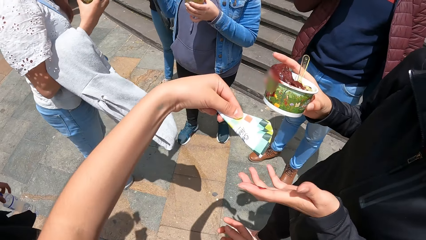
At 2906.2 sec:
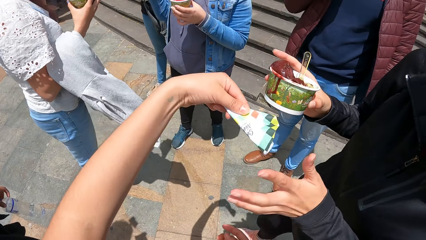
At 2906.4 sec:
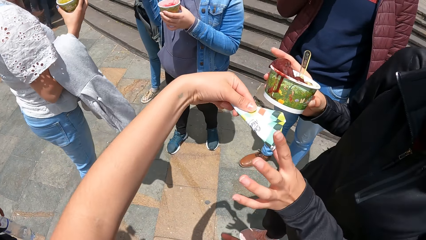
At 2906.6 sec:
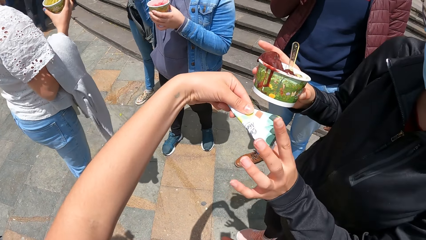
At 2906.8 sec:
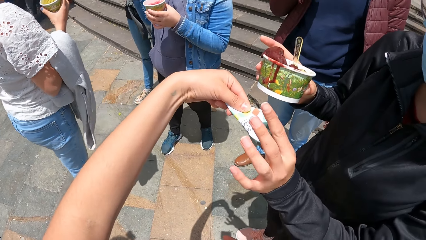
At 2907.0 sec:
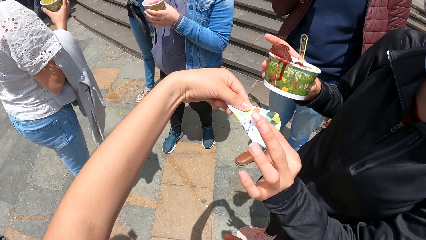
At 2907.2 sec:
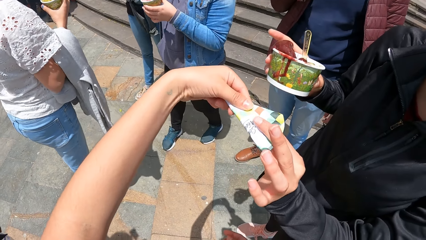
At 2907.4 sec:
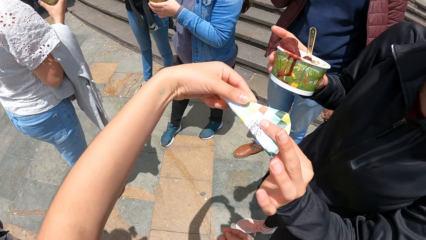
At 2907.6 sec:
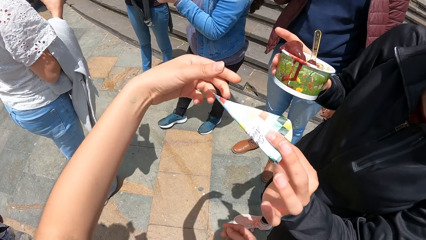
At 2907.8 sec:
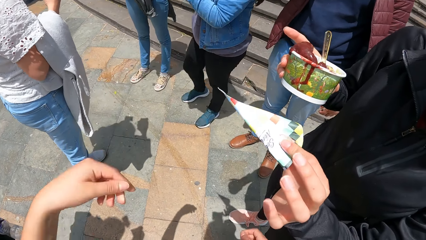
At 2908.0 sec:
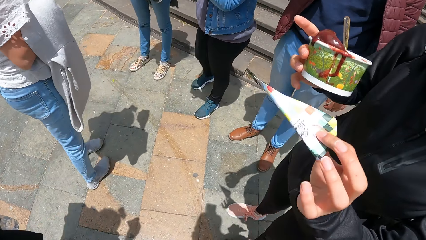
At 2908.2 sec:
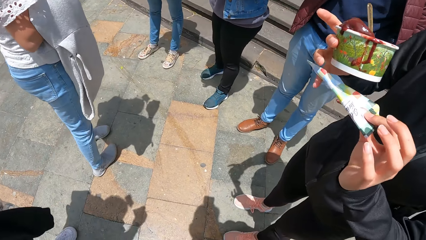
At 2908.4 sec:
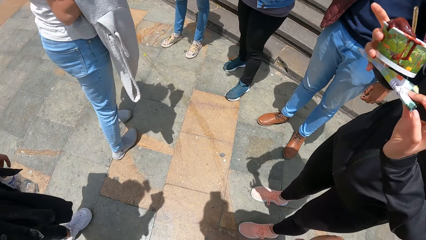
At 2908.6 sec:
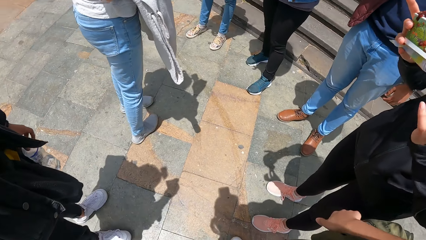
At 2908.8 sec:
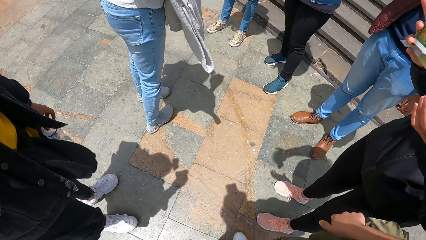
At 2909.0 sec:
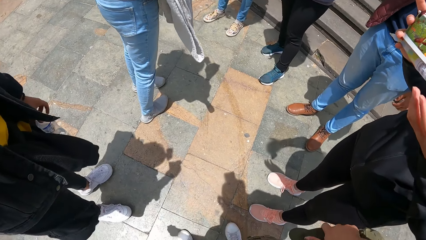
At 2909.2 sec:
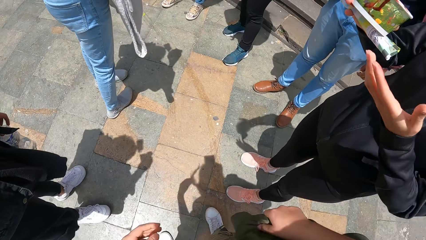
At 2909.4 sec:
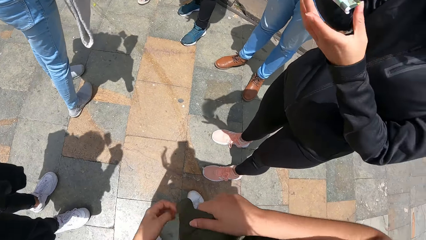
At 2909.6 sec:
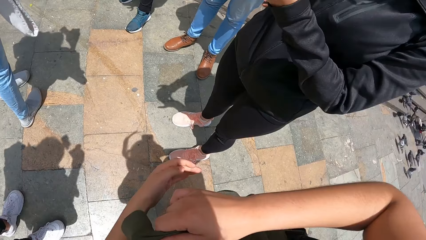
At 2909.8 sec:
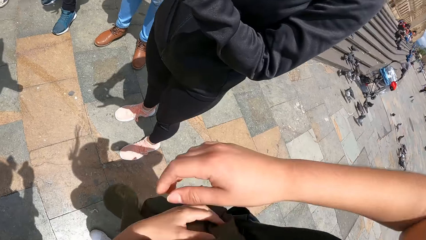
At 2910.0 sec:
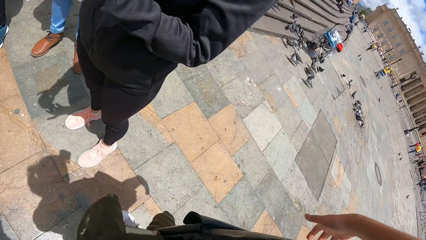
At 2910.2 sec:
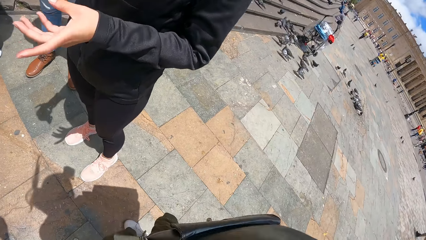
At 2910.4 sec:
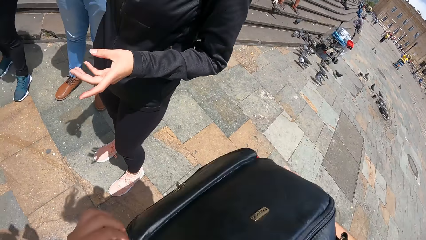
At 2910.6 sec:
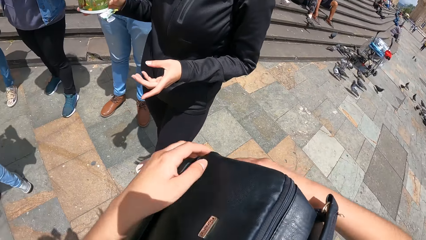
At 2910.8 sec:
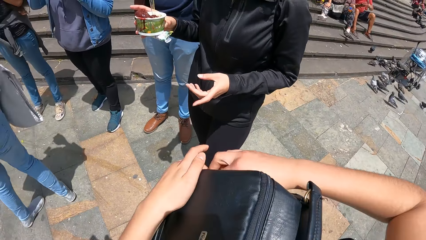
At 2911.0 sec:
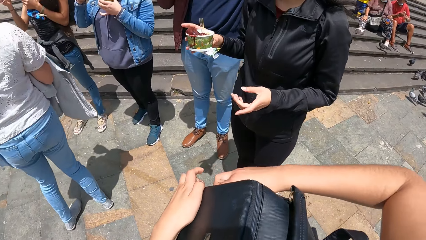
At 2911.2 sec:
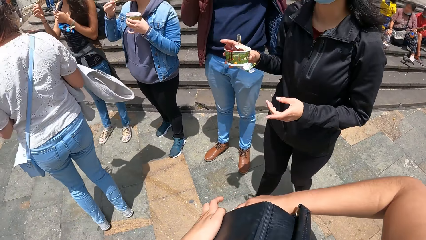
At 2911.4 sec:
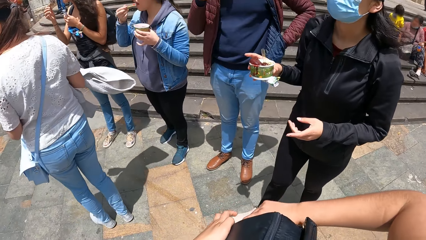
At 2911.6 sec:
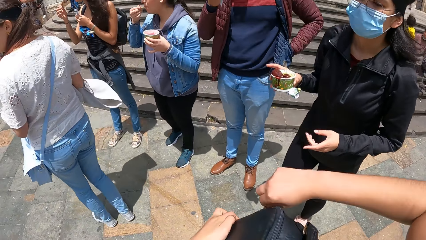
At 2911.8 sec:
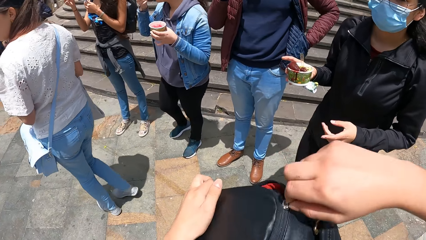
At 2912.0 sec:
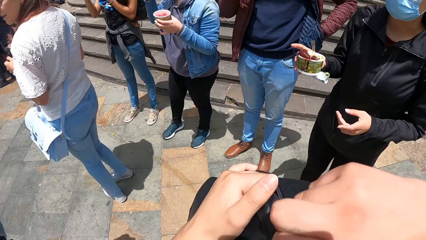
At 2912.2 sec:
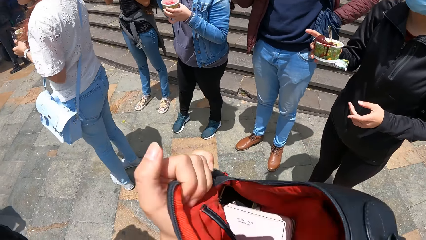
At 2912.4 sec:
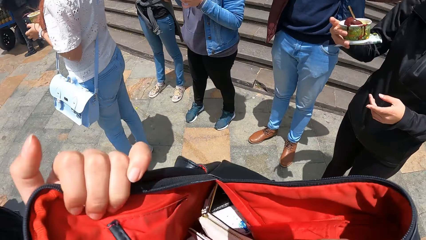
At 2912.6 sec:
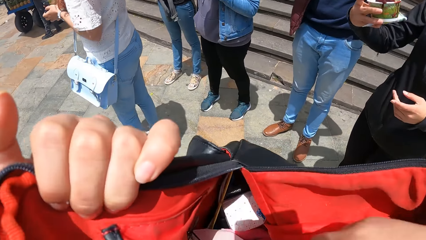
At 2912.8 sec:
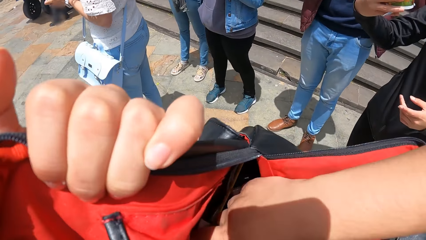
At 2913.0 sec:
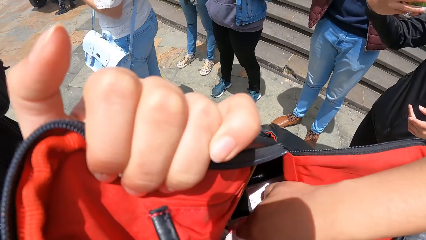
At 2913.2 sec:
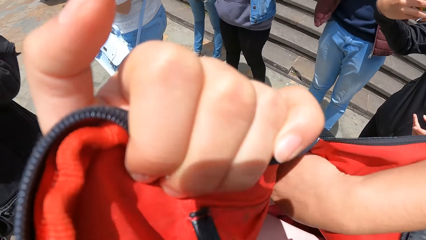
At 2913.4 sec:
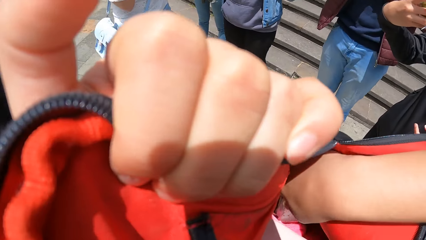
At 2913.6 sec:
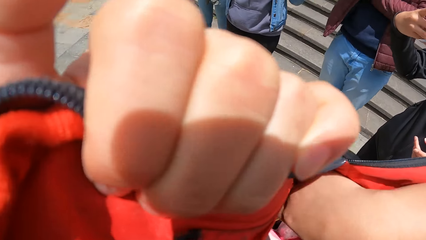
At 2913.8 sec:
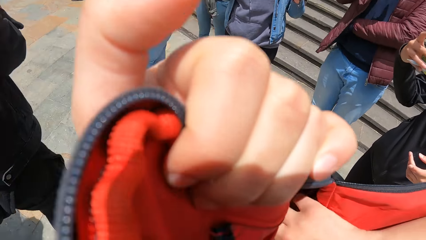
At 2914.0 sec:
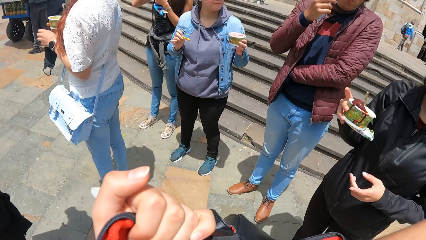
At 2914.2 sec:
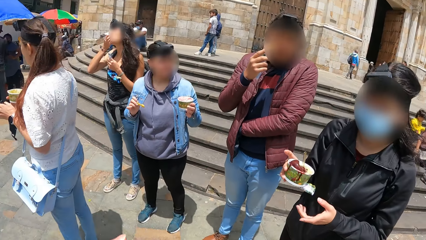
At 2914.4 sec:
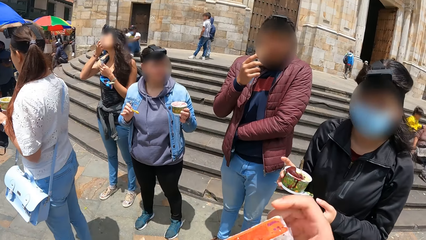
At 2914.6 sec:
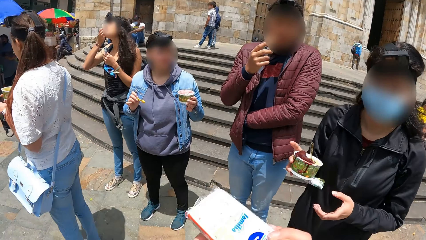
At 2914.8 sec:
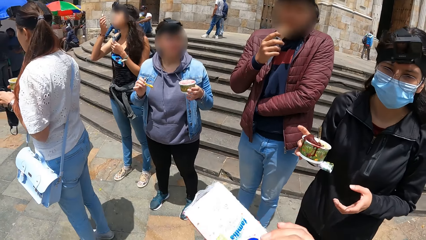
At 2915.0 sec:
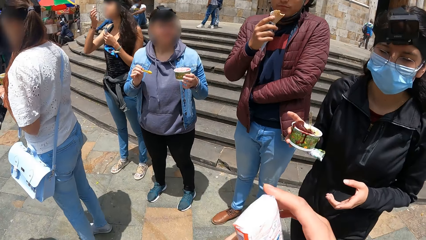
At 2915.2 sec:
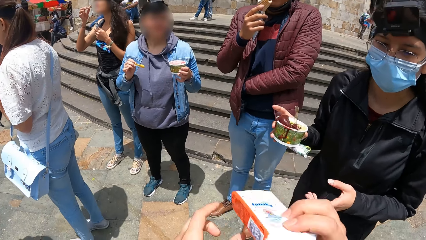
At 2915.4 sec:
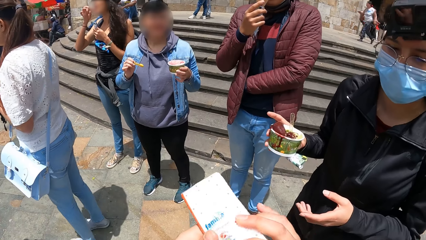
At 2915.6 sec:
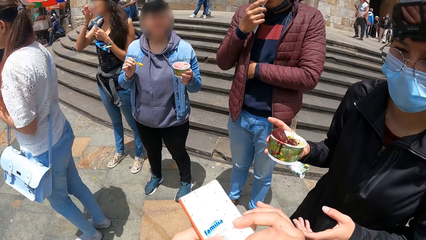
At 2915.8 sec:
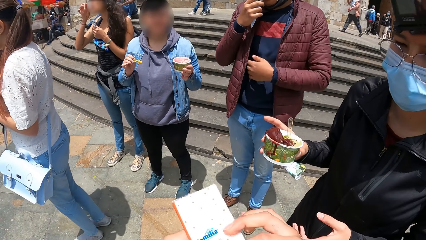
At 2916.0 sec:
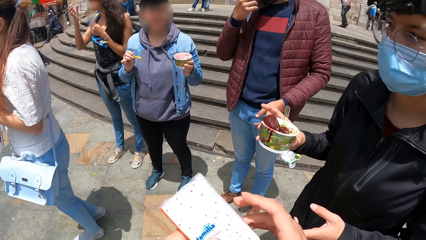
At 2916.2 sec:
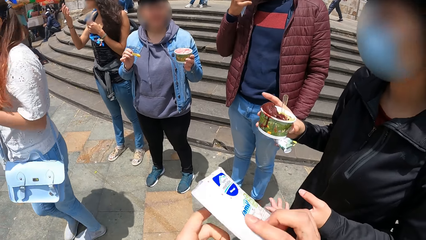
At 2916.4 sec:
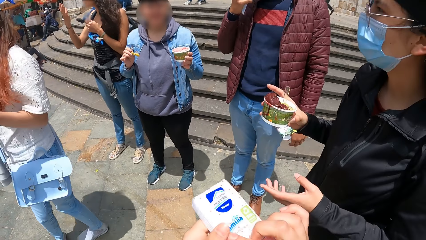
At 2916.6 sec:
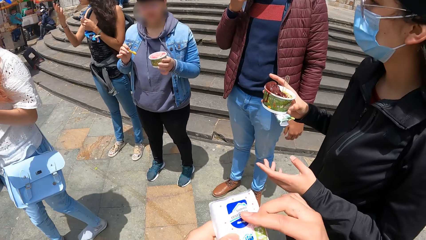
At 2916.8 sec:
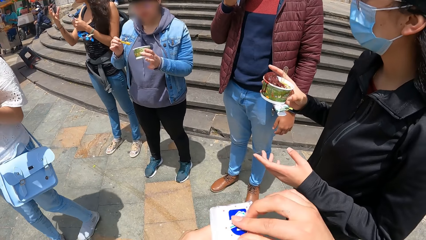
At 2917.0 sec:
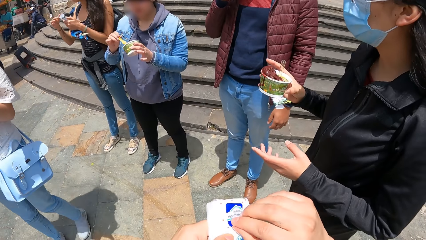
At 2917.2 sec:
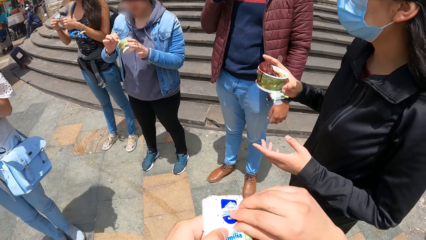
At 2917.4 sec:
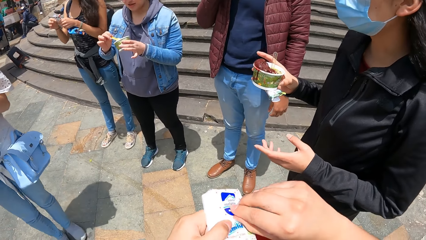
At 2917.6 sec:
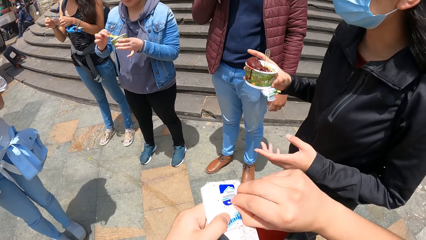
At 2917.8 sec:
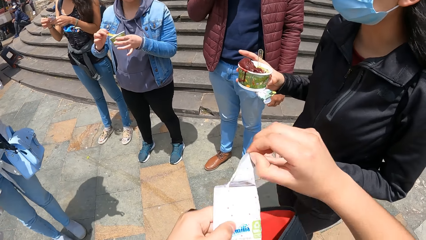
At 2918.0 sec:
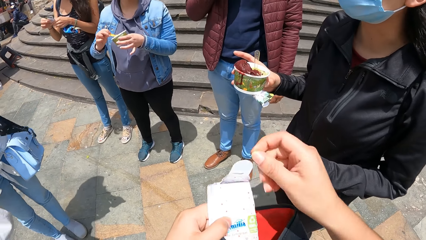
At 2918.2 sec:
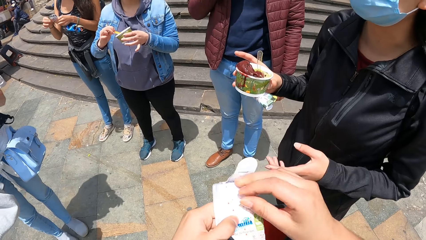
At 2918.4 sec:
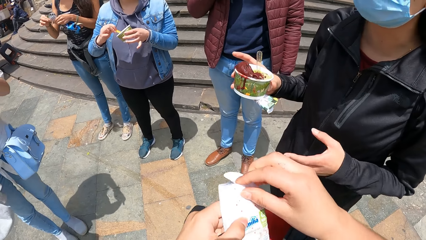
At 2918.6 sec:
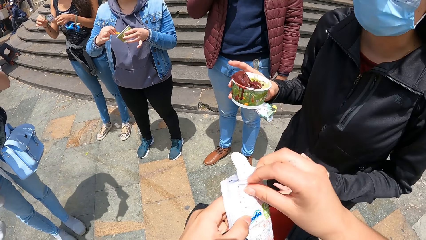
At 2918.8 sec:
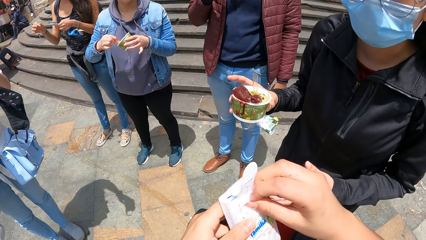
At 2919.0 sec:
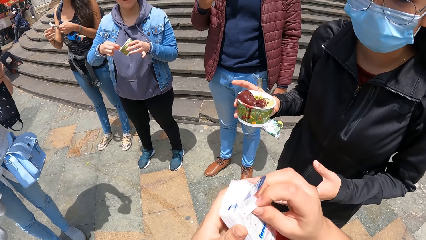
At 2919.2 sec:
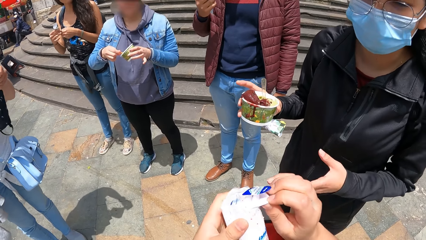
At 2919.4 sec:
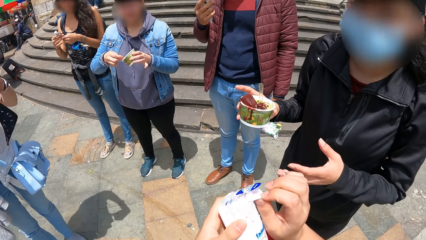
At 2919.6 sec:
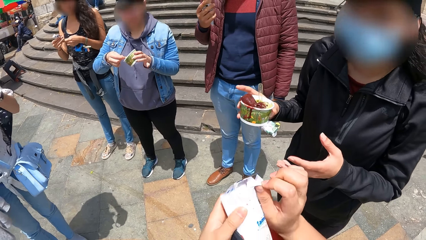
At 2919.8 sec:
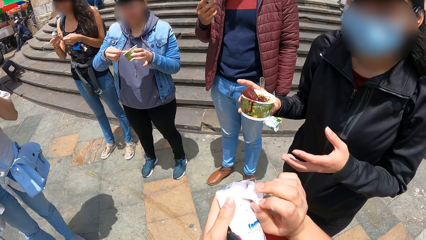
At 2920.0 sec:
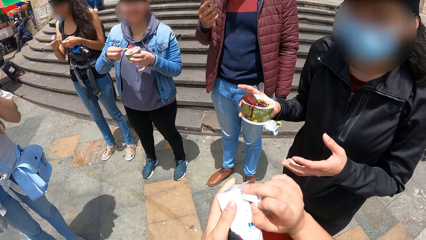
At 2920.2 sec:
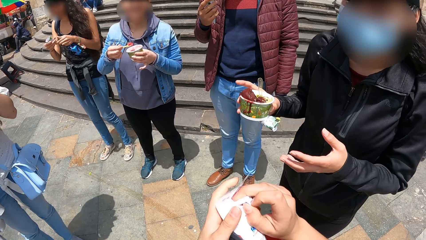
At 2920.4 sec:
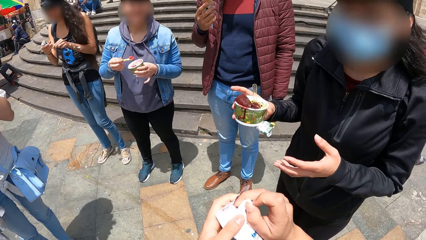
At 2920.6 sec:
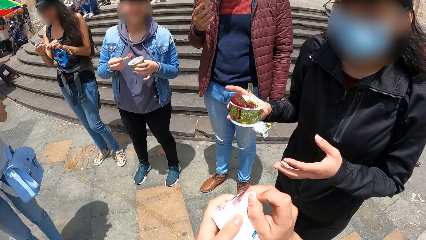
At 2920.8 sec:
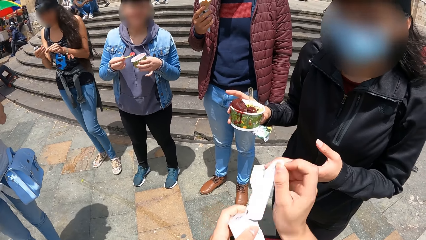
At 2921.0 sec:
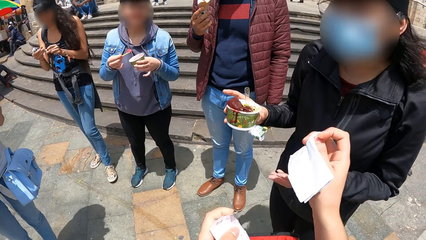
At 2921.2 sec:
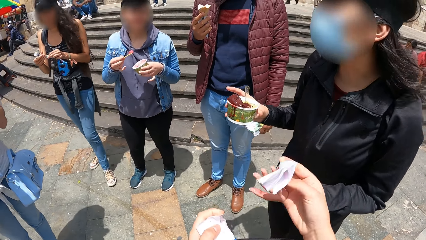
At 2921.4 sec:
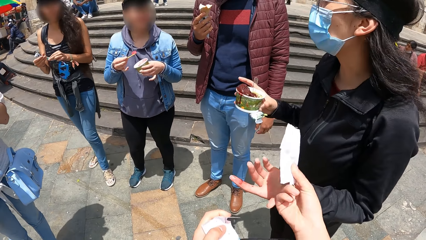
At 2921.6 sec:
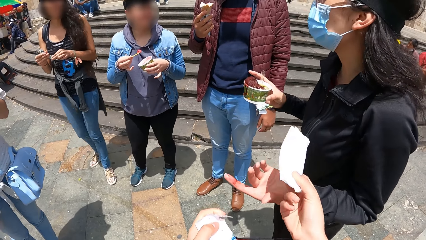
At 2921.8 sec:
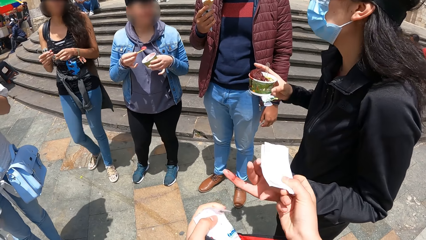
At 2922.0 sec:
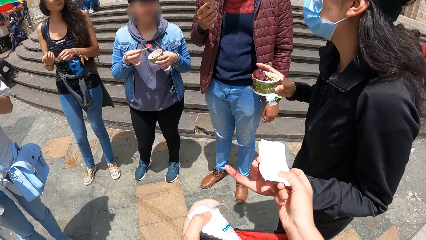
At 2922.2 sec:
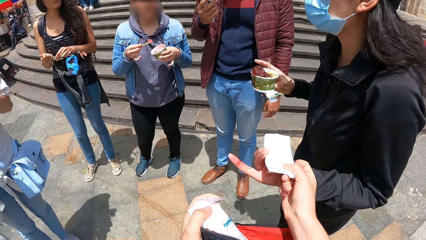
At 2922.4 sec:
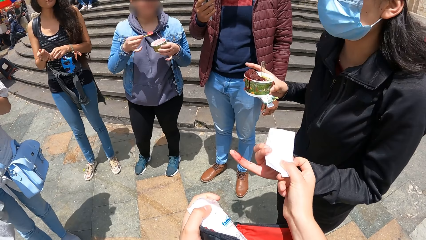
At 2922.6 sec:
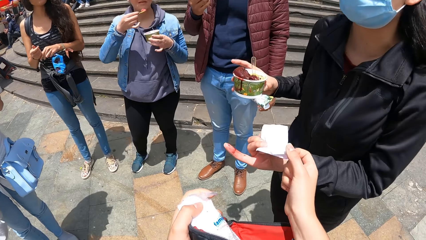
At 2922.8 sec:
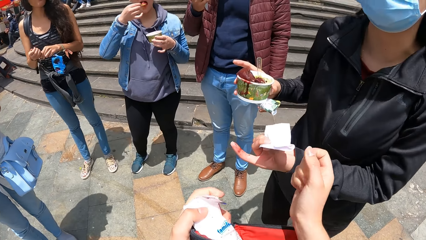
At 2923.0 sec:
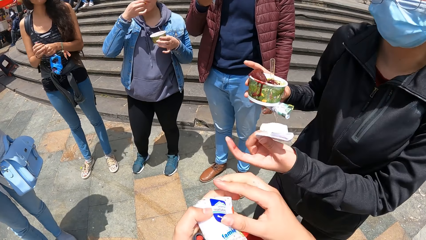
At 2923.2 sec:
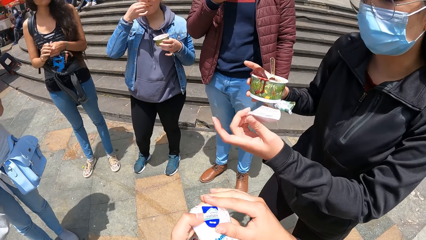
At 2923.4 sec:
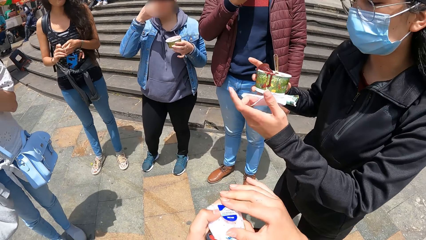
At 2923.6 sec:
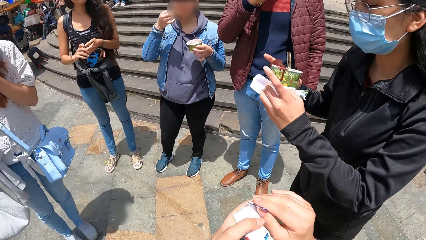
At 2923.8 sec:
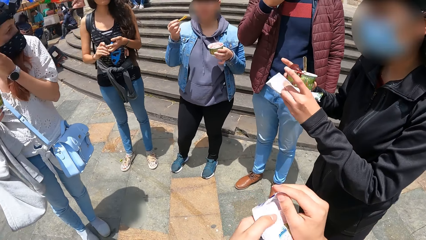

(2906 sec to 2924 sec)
The camera wearer holds a serviette. She gives a paper in her left hand to a woman. The woman holds a serviette. The woman passes the paper from her left hand to her right hand. The camera wearer moves a hand. She adjusts her bag with her hands and pulls the bag to the front. She opens the zip of her bag with her right hand. She inserts her right hand into the bag. She searches in the bag. She picks up a pack of serviettes from the bag with her right hand. She adjusts the pack of serviettes in her hands. She holds the pack of serviettes. She opens the pack of serviettes with her right hand. She removes a serviette from the pack with her right hand. She holds the serviette. She passes the serviette in her right hand to the woman. Another woman puts ice cream into her mouth with the spoon in her right hand. The camera wearer closes the pack of serviettes with her right hand.
